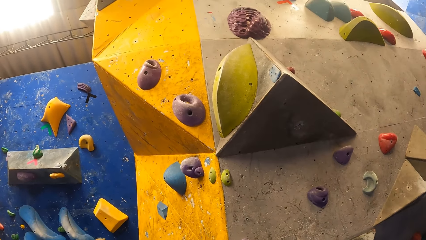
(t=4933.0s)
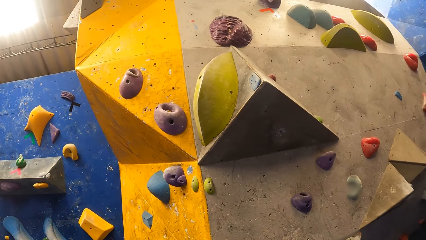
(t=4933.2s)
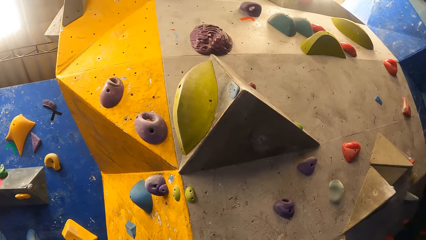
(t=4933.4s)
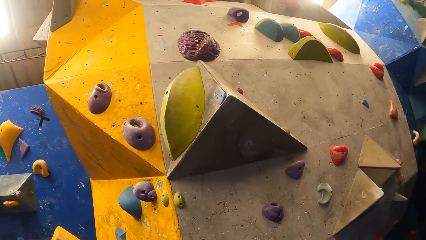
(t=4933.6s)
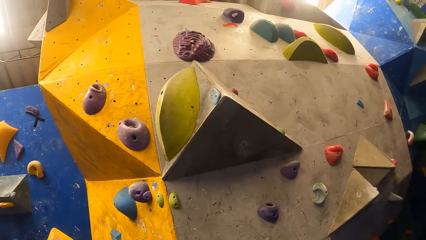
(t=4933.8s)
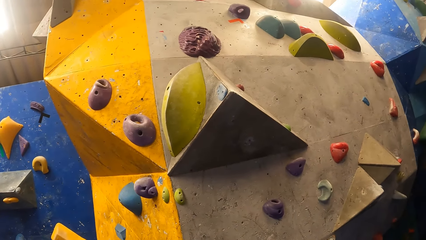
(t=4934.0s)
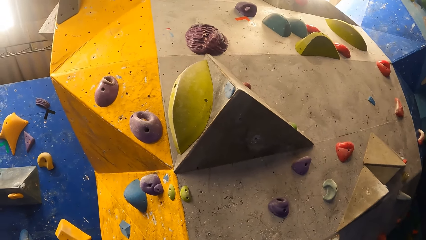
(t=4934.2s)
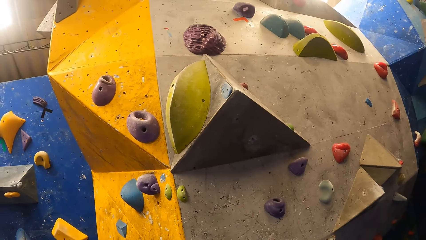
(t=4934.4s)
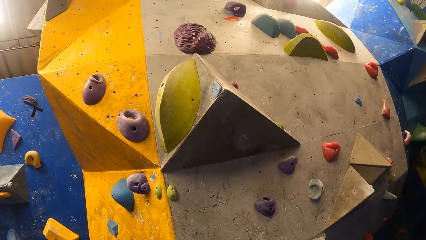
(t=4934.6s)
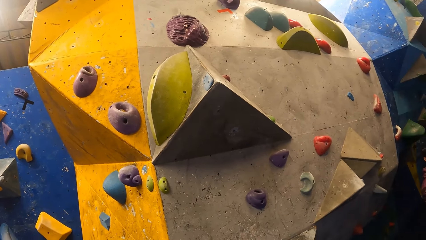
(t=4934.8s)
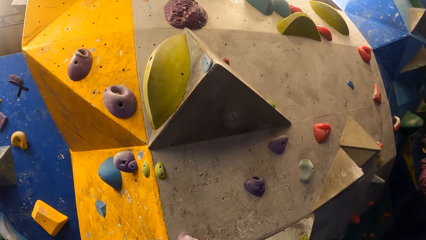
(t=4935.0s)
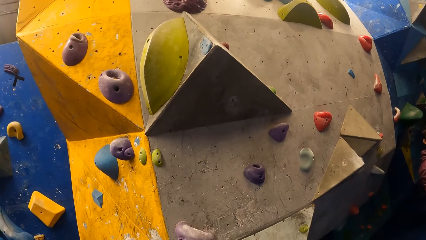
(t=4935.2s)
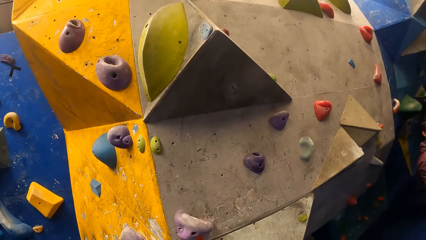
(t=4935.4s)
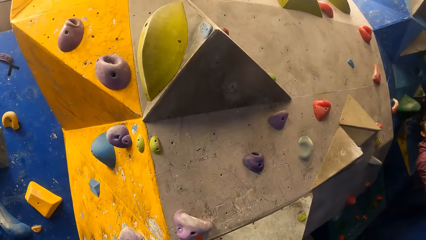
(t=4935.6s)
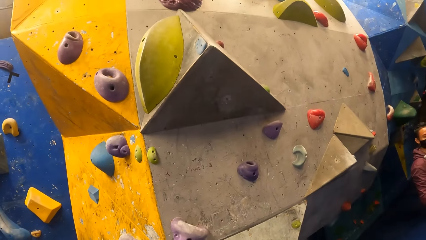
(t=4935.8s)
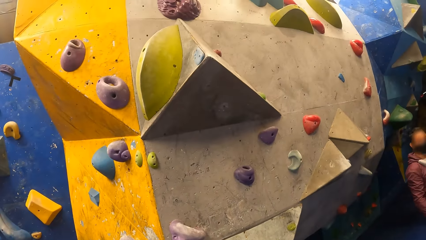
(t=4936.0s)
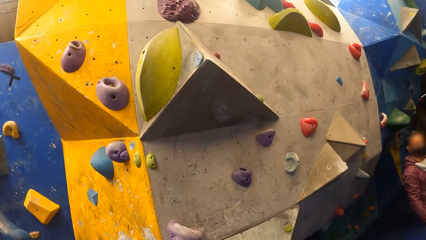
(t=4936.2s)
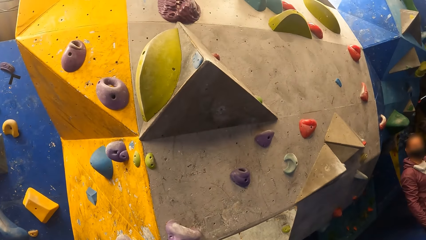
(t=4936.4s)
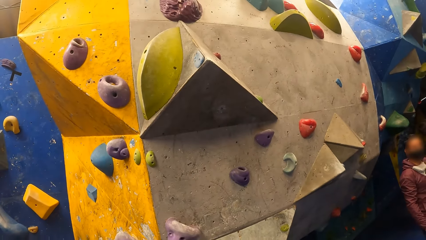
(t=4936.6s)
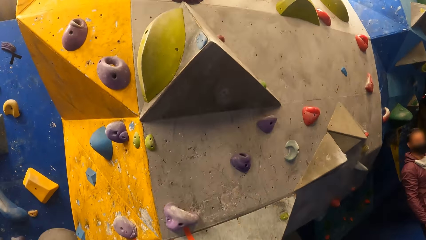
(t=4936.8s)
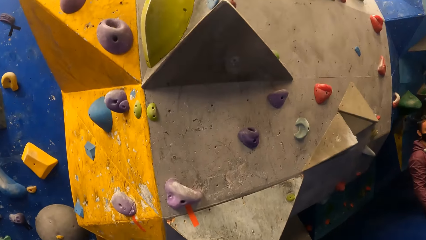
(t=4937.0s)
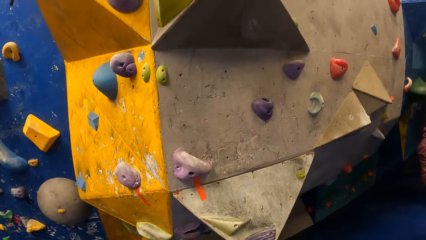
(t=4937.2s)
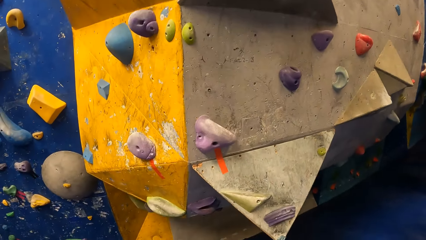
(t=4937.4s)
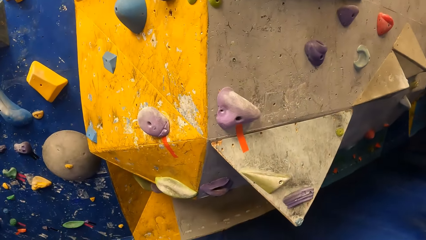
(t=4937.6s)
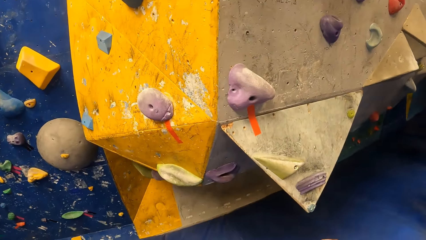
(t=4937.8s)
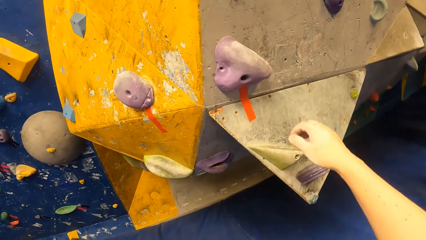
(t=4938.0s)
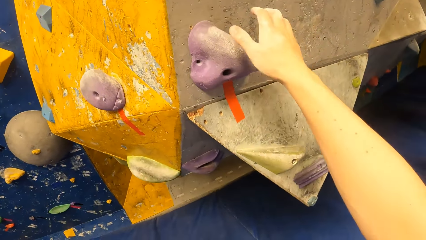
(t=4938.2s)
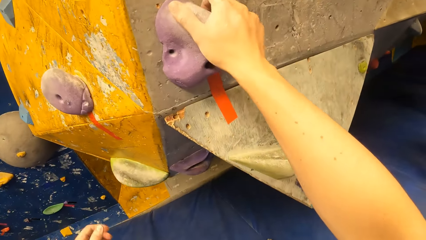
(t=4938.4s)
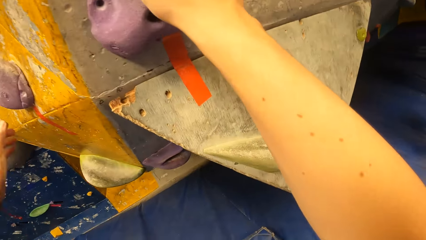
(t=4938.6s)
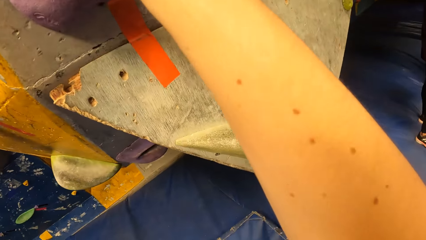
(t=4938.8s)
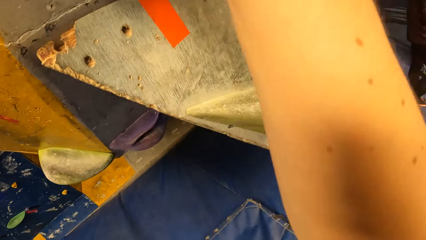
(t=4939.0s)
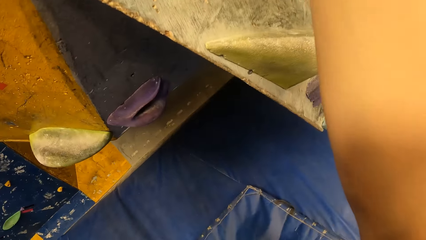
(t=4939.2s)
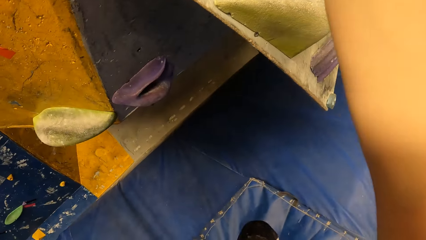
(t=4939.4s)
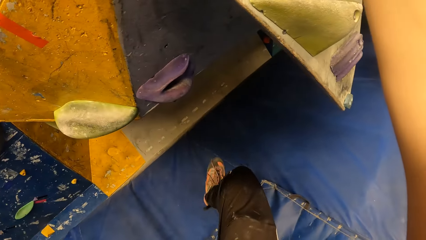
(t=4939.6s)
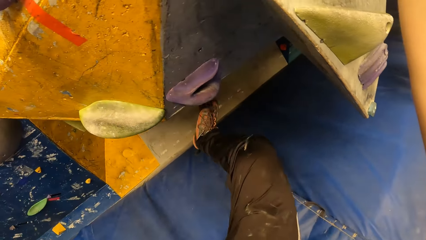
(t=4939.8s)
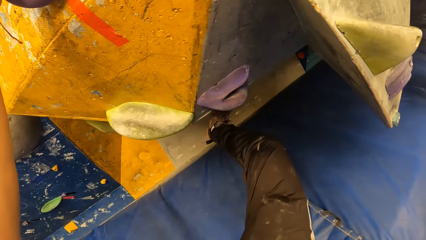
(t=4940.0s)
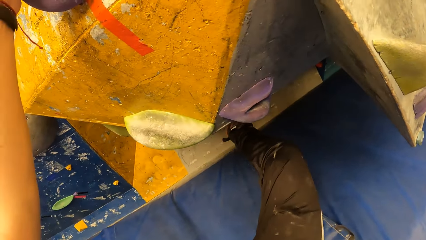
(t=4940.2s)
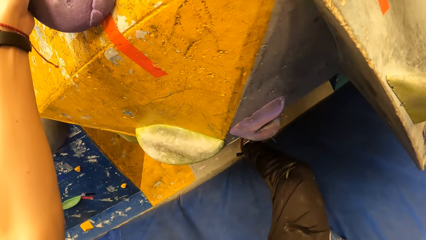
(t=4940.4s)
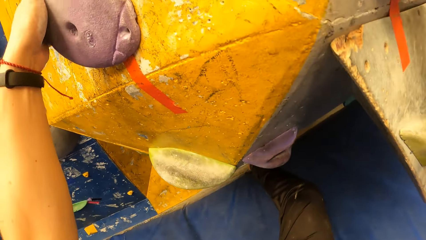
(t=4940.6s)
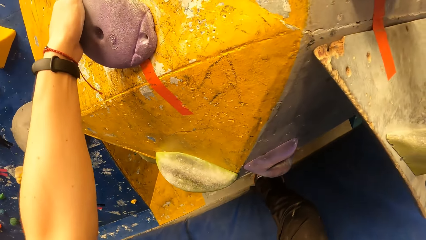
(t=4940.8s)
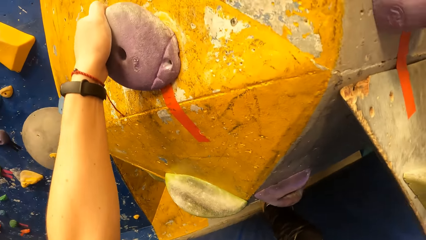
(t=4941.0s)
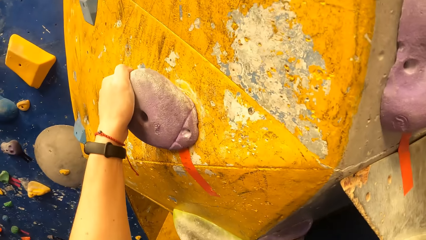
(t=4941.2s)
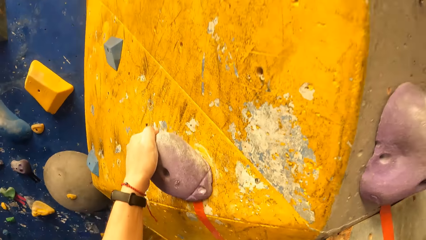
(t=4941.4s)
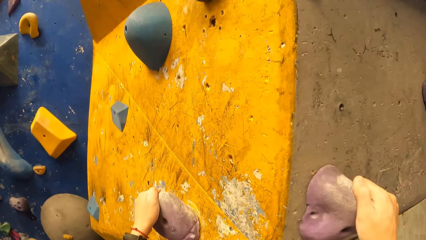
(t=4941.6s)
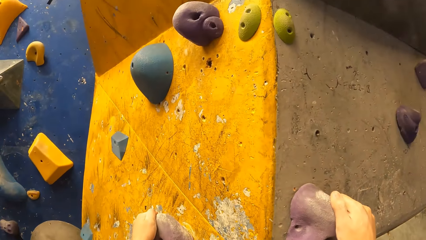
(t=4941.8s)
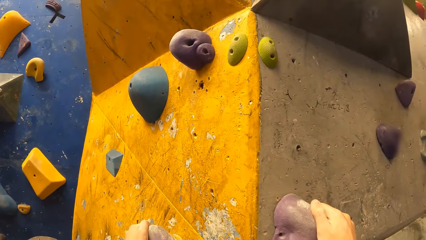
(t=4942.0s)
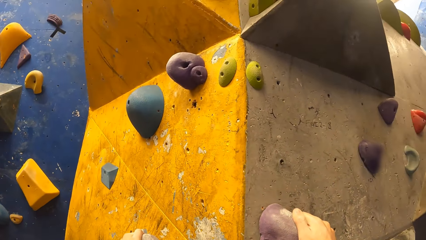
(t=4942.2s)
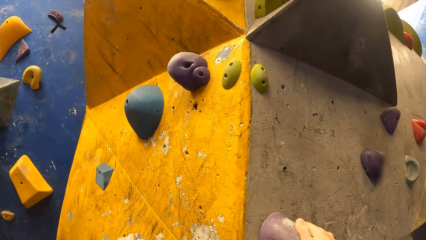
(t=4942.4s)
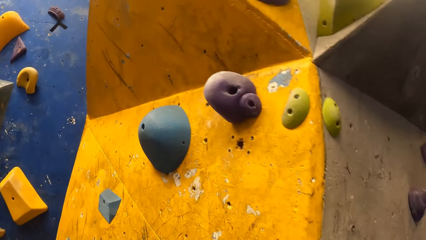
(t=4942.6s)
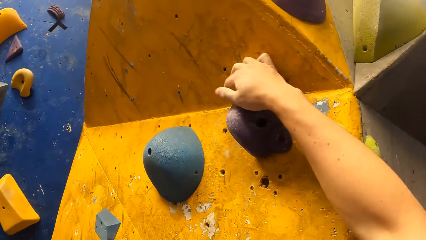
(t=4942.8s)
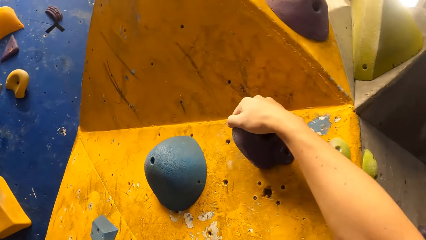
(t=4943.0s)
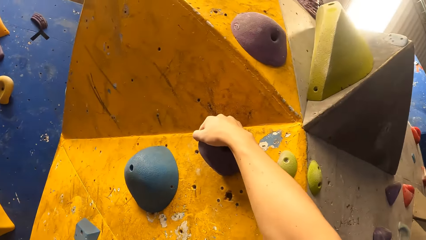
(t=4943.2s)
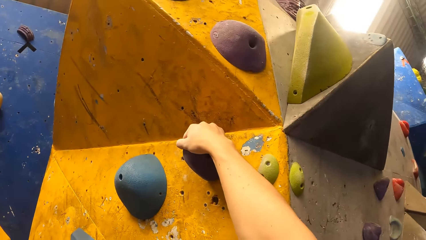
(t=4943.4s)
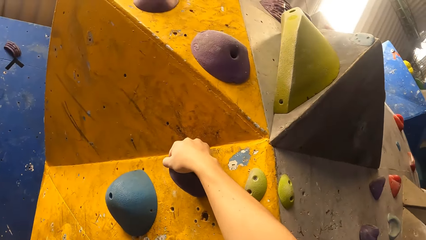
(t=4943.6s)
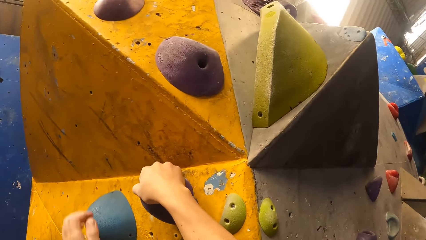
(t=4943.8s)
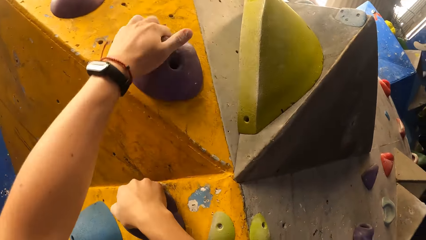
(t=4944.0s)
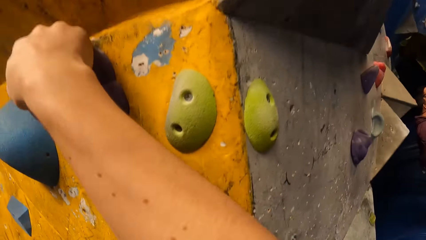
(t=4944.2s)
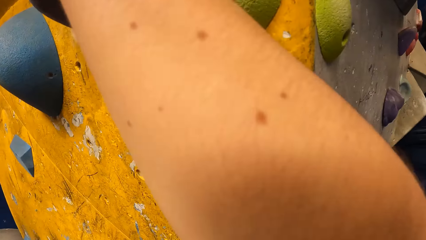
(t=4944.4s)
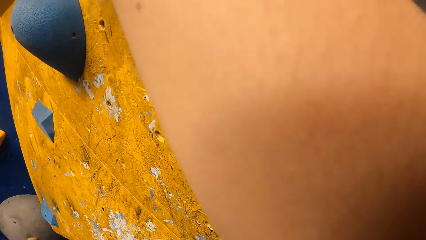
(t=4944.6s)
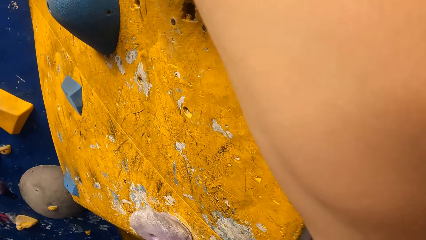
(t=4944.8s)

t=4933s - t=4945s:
The camera wearer holds the climbing hold with his hands. He climbs the bouldering wall with his hands on the climbing hold.

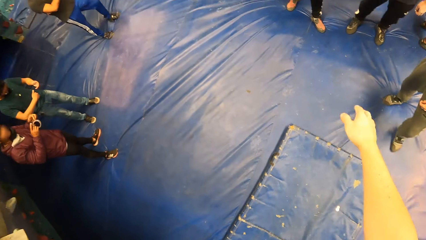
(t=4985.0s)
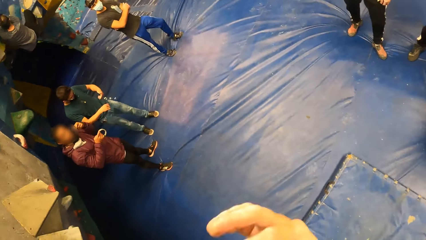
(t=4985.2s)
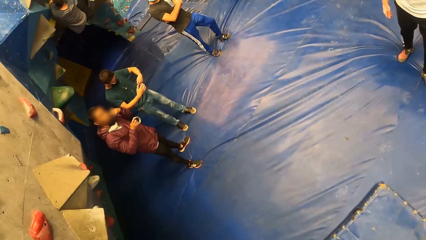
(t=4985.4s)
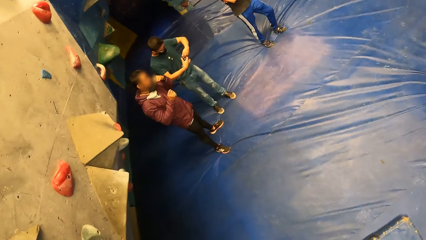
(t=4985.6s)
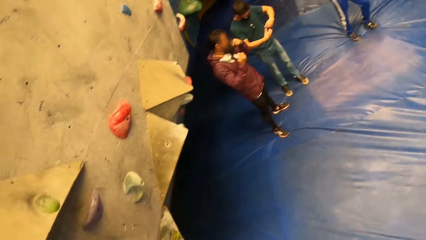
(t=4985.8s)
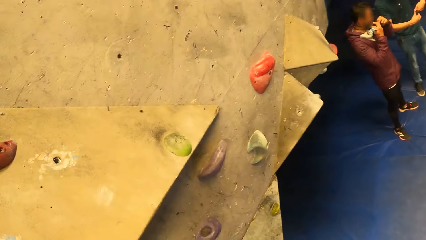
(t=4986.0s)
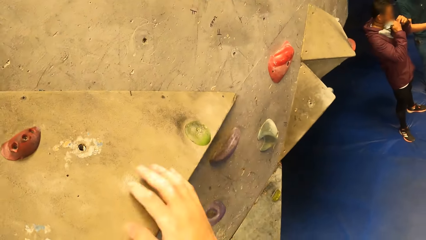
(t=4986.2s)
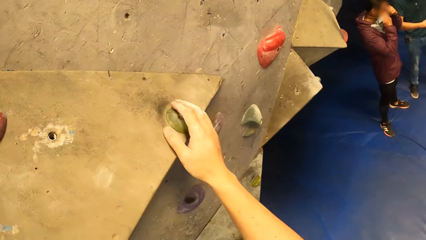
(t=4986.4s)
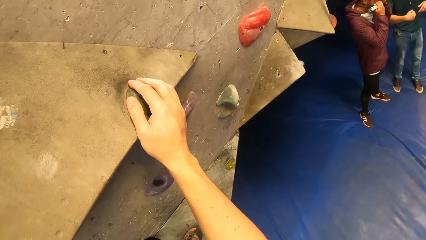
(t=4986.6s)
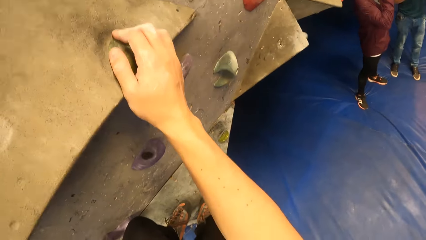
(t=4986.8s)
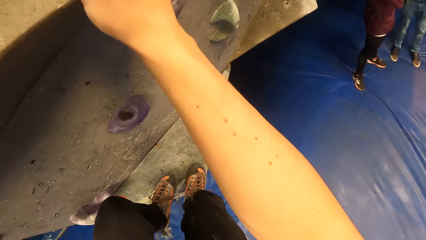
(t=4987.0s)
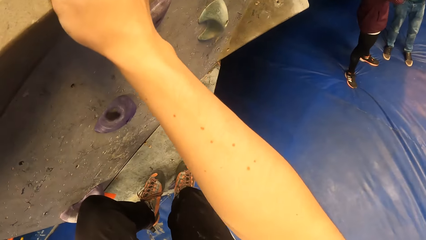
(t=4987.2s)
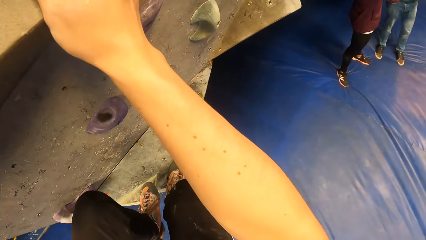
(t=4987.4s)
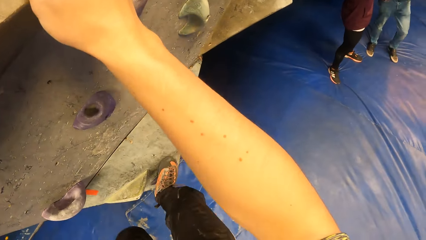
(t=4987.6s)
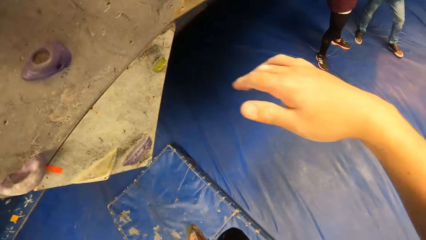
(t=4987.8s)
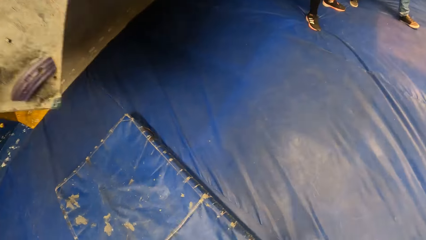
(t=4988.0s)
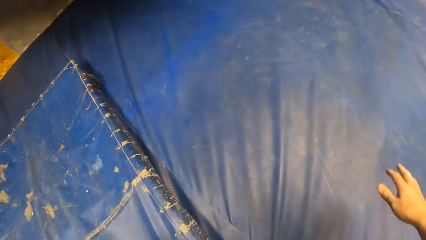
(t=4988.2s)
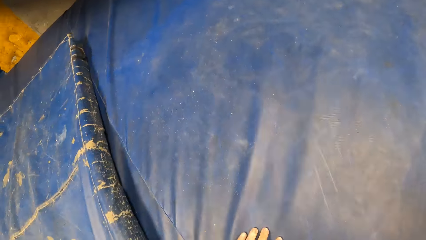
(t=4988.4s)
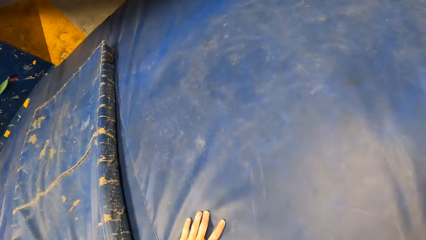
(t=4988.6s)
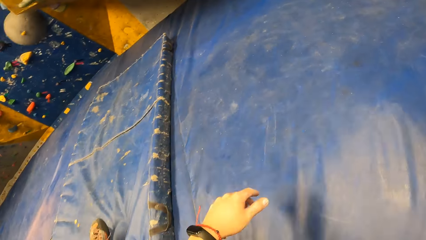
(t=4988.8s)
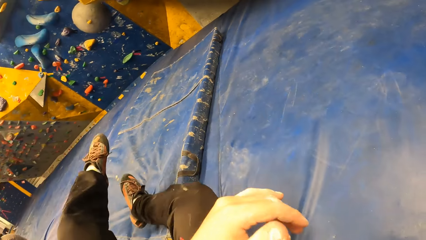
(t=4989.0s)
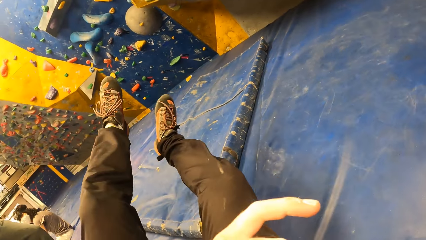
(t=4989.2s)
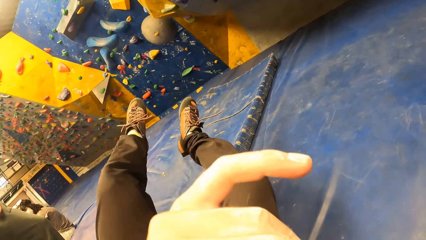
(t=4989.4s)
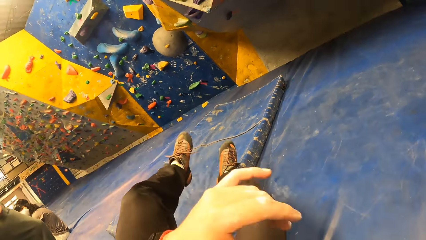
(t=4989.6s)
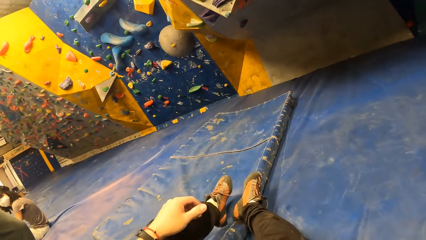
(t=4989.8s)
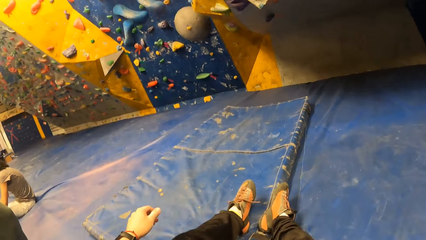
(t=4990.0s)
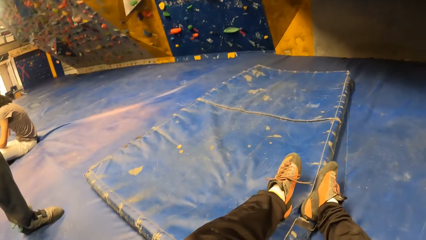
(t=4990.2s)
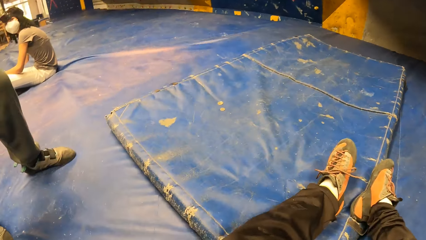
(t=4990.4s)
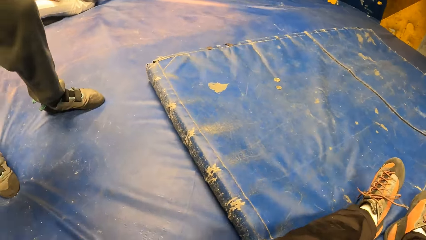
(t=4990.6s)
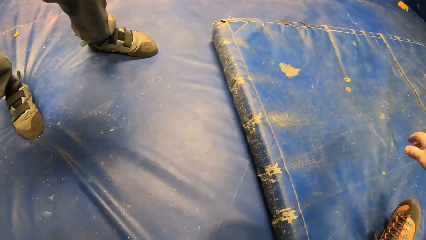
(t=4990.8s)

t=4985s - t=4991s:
The camera wearer jumps down from the bouldering wall. He falls down from the wall.
